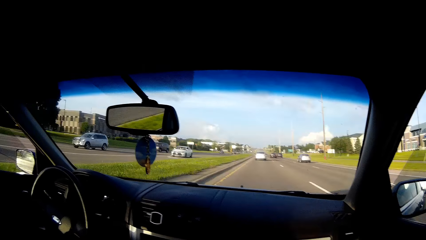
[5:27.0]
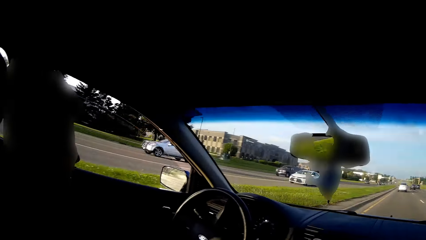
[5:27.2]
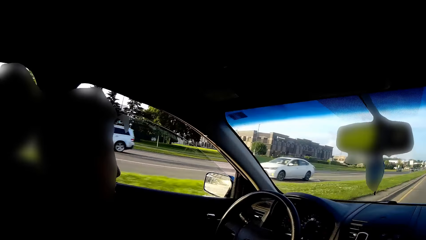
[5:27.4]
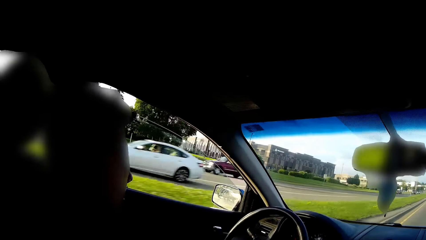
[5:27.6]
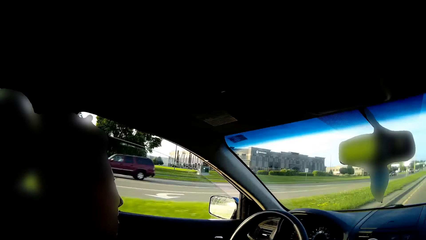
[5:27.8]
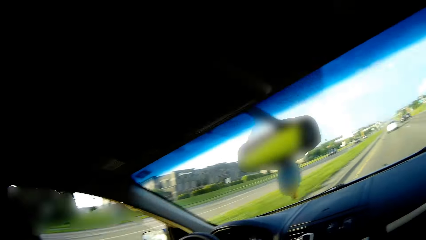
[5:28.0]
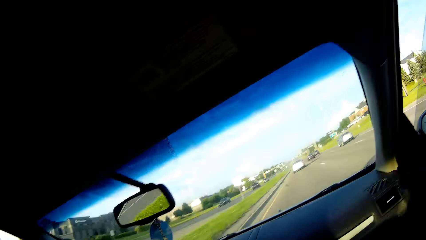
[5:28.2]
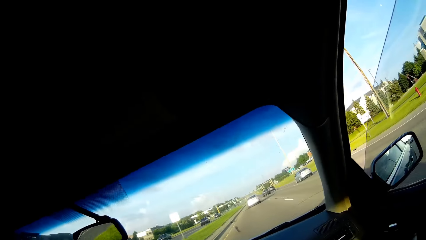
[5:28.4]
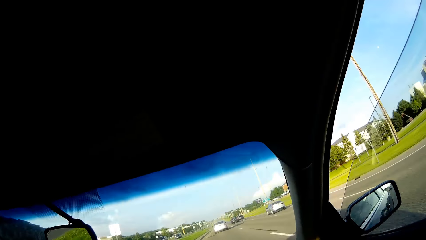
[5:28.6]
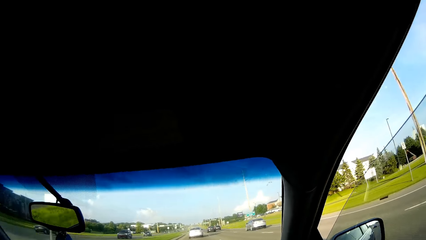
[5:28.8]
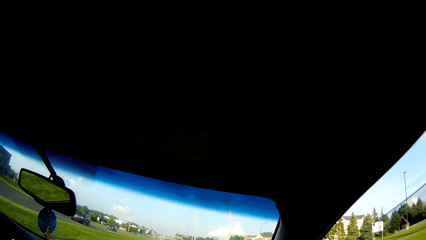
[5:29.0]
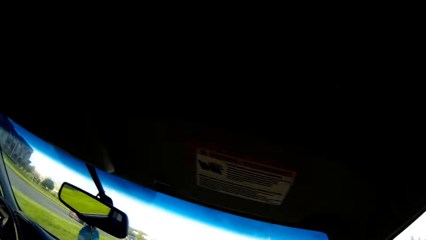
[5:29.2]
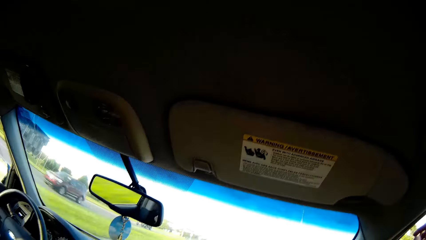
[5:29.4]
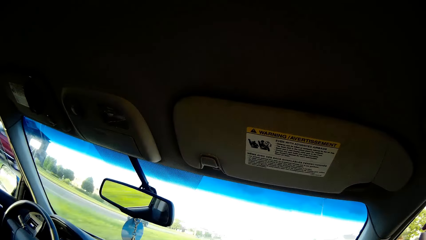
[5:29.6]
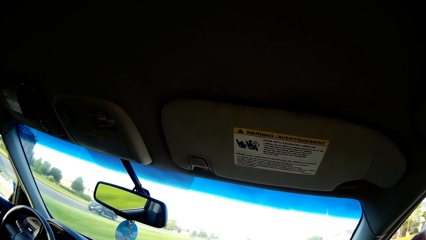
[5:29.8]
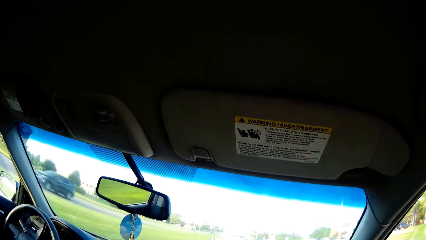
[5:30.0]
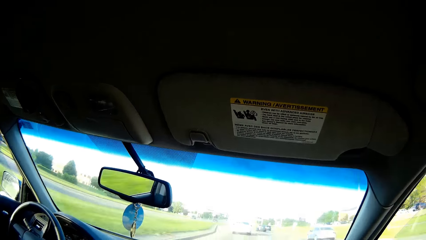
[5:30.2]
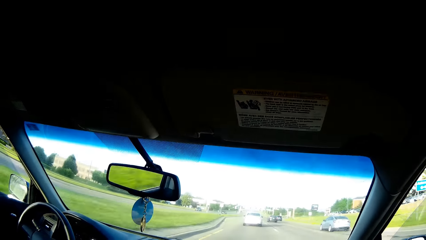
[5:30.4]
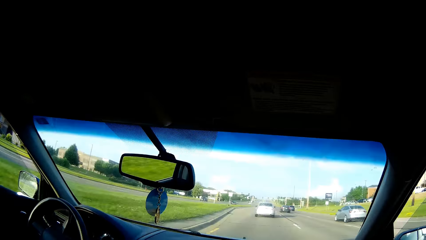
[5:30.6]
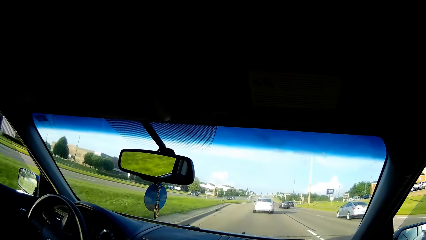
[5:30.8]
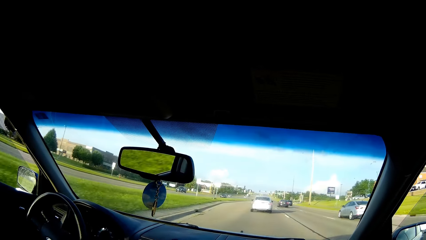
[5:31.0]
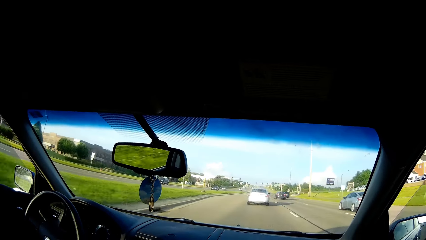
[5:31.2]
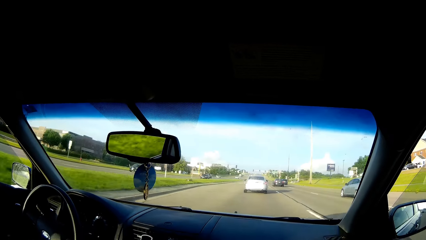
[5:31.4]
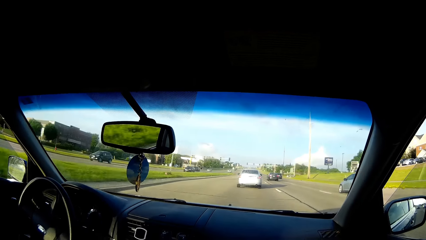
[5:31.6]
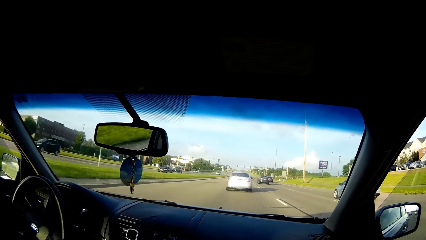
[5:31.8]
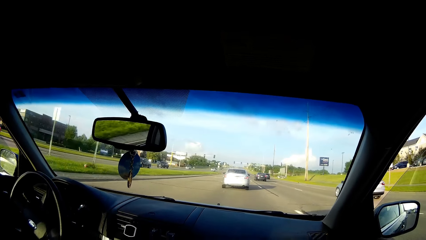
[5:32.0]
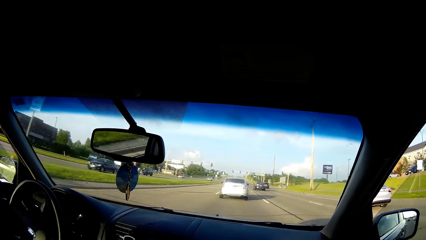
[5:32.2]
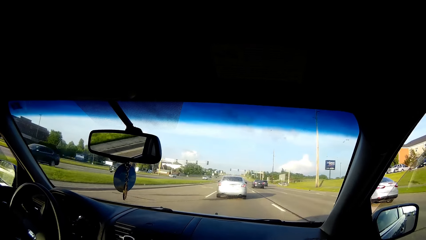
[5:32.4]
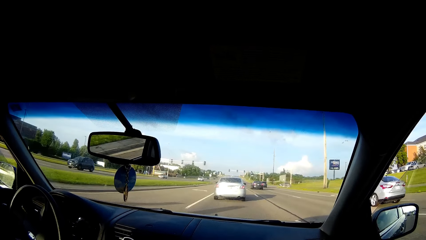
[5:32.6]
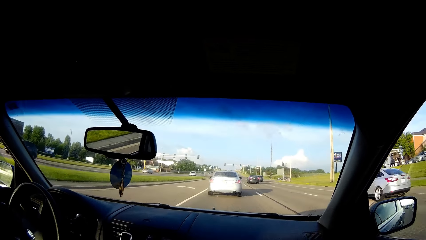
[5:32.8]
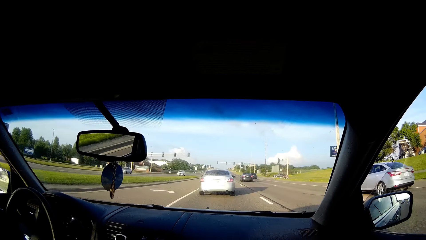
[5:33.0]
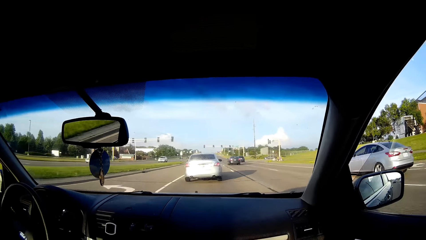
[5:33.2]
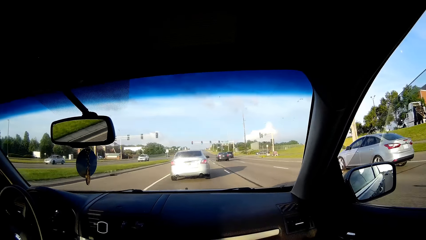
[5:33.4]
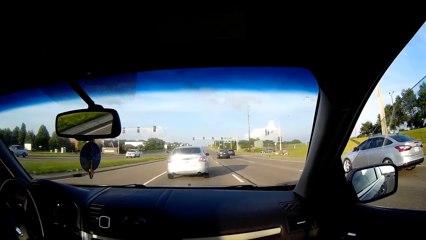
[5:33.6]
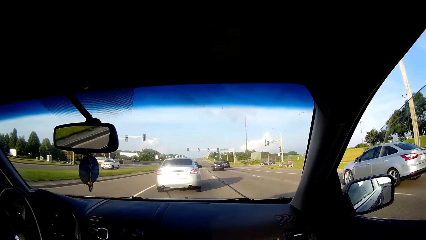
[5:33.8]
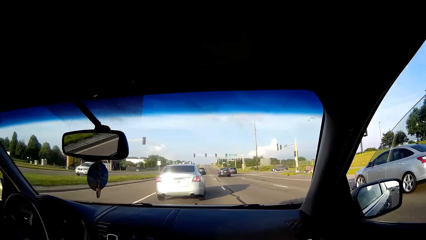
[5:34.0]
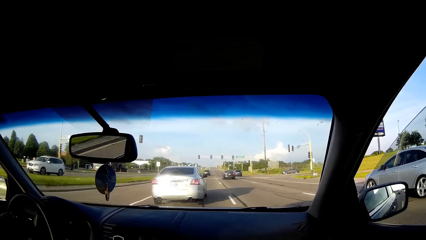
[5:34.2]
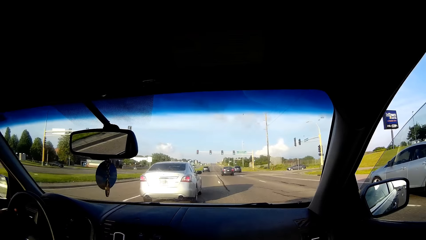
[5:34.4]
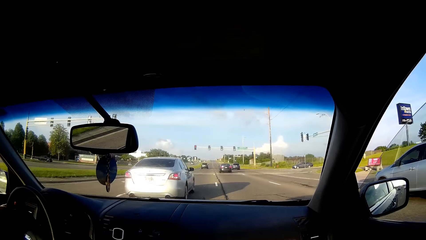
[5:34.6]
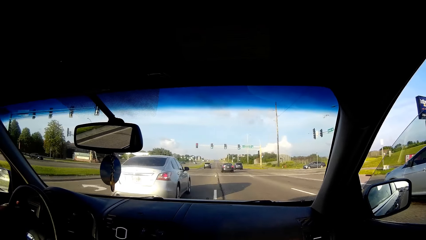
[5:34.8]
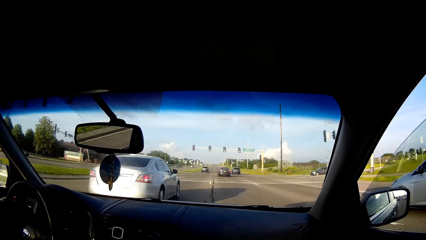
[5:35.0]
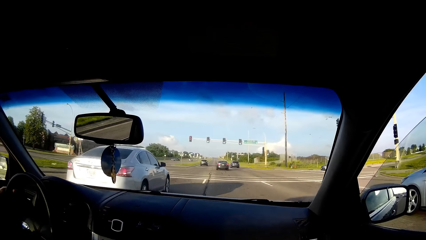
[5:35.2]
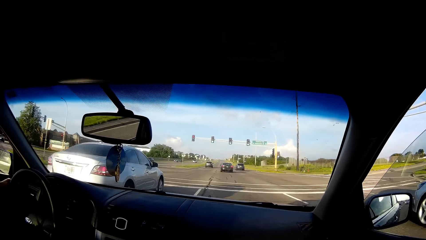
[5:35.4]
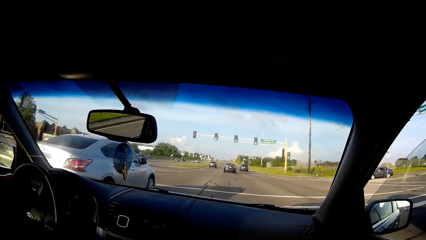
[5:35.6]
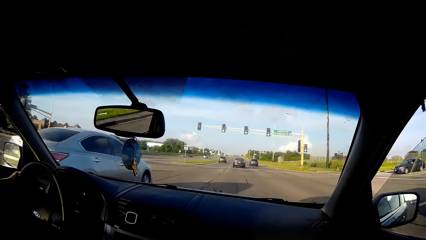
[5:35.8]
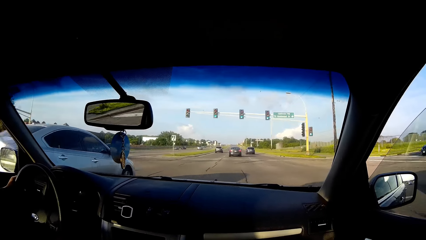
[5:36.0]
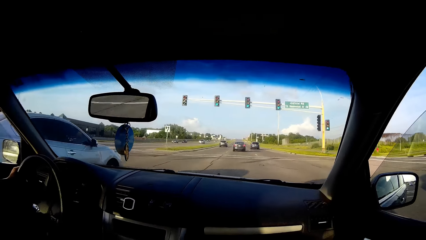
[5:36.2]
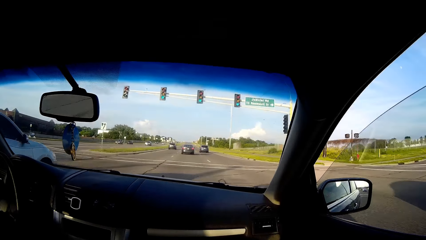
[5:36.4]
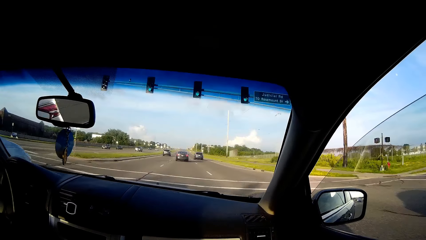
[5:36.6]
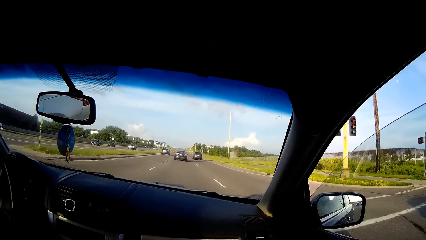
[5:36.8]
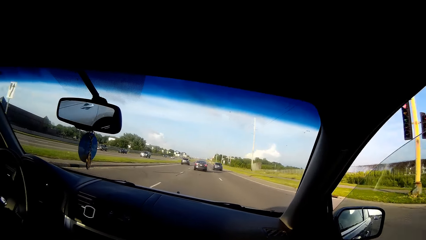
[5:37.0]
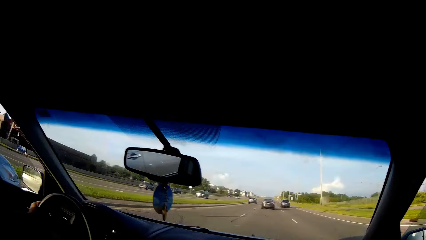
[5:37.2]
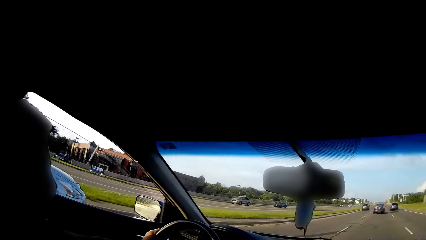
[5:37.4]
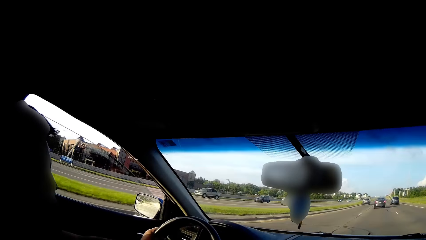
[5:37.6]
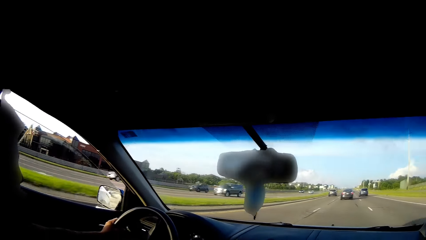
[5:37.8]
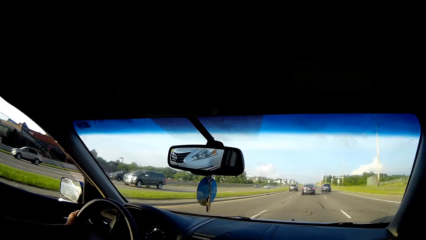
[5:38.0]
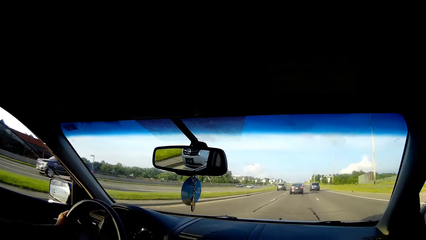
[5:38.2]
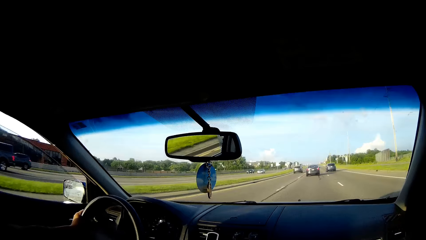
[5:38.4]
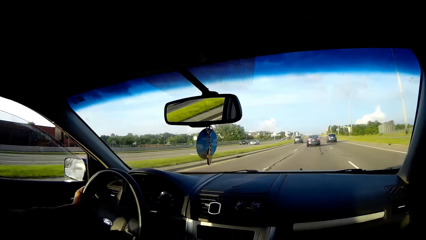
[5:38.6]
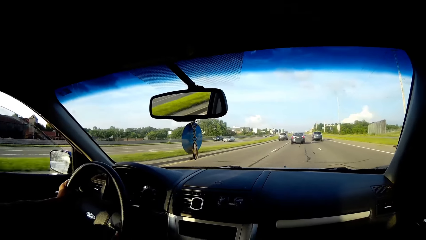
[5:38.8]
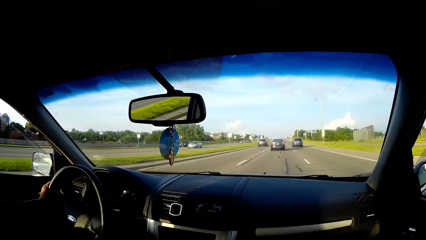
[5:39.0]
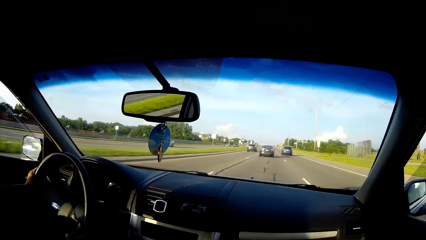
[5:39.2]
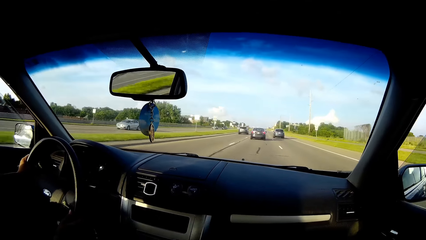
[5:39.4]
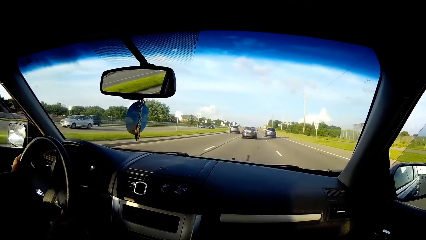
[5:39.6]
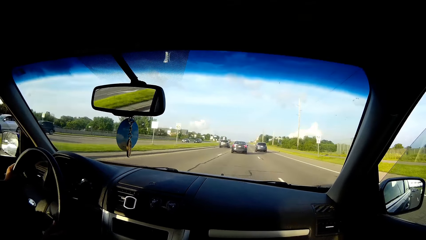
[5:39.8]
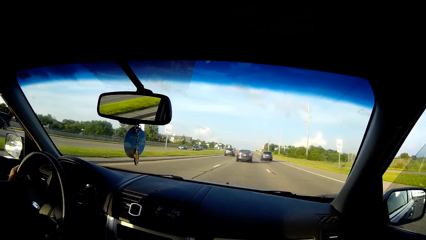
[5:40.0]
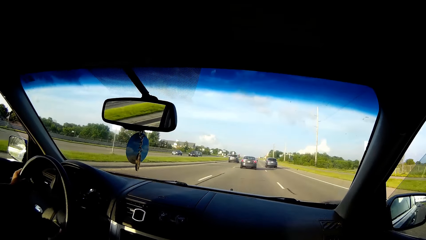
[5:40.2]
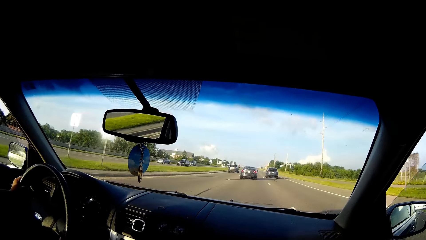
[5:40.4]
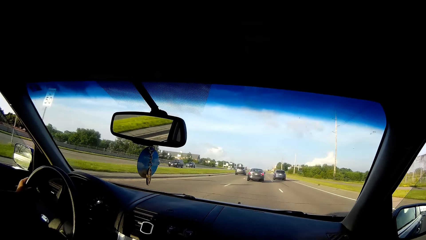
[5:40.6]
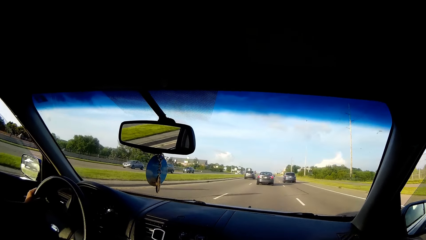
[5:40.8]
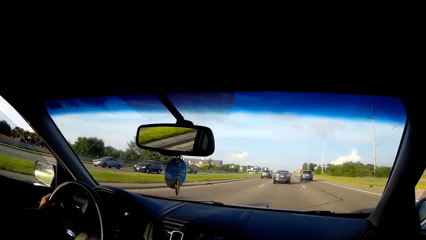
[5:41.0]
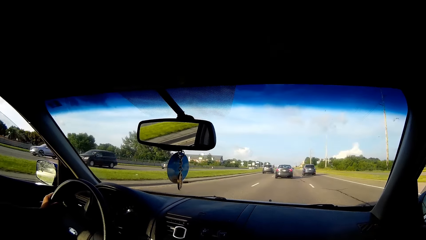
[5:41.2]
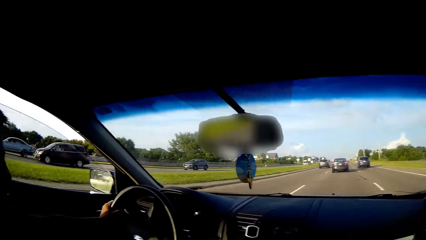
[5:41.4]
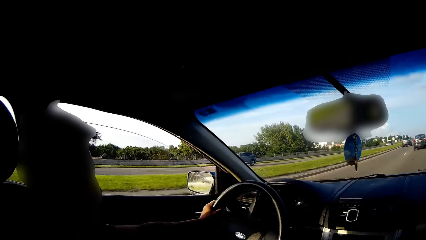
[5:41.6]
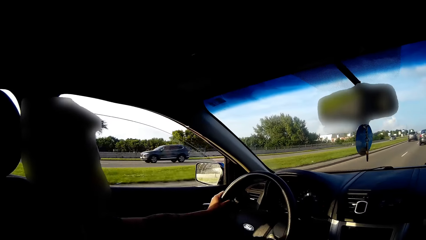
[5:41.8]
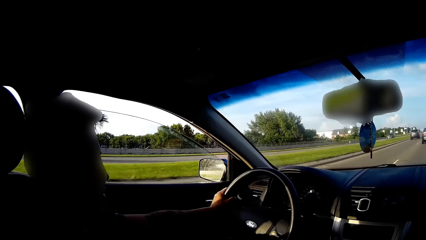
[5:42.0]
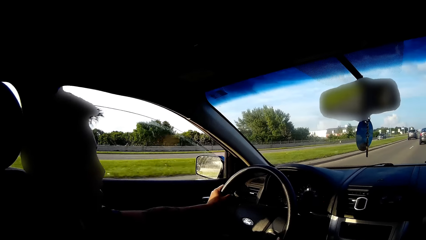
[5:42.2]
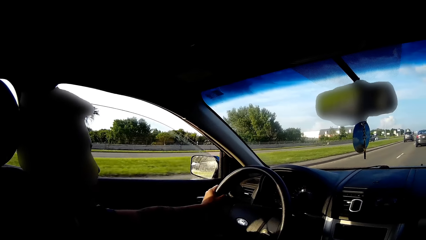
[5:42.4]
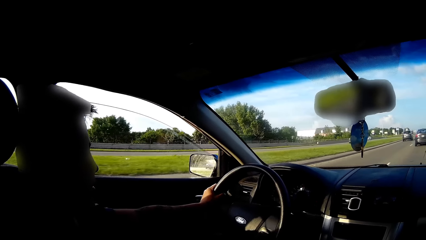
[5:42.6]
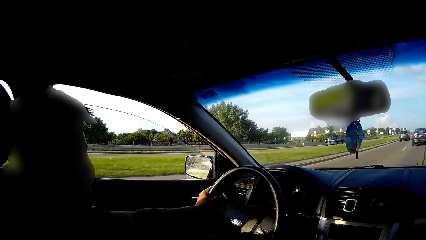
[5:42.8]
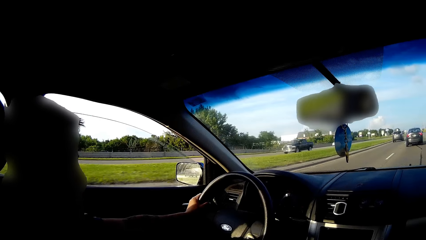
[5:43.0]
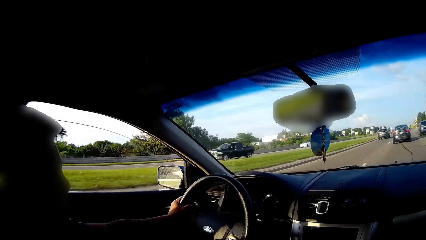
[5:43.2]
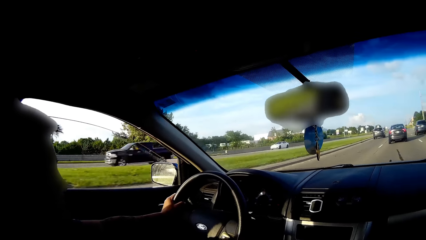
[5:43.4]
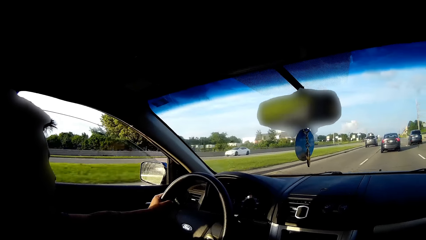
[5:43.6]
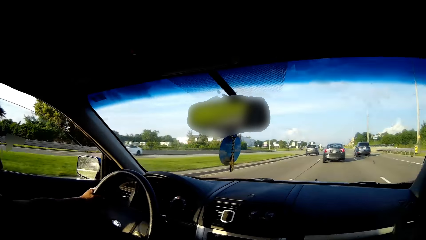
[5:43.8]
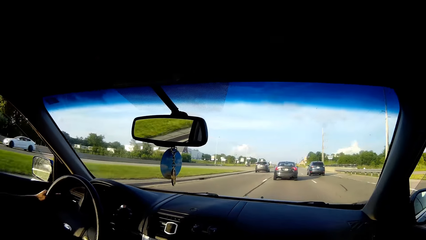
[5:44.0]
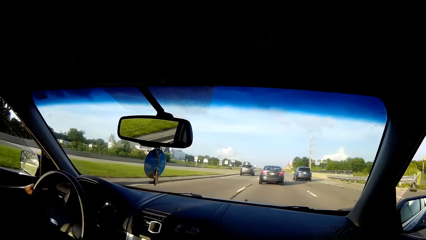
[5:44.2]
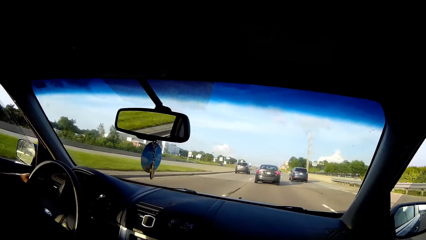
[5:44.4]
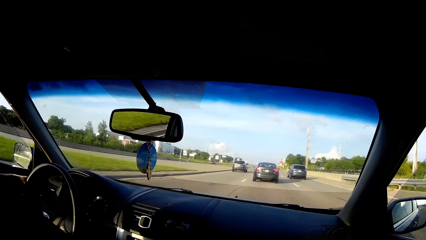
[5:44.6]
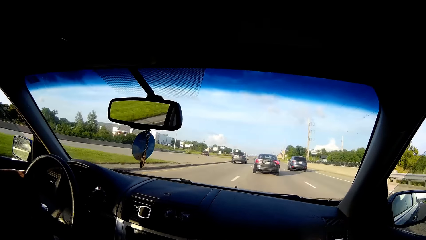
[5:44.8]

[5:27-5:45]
A man talks to the camera wearer. The camera wearer talks to the man. The man talks to the camera wearer.
